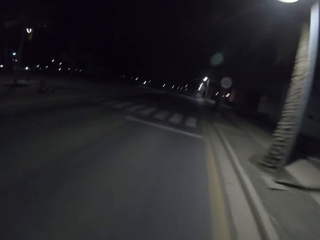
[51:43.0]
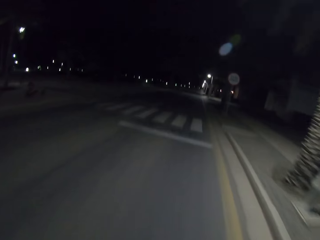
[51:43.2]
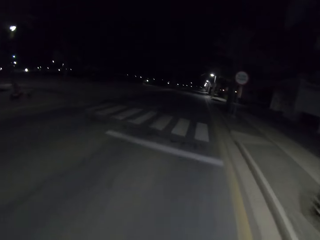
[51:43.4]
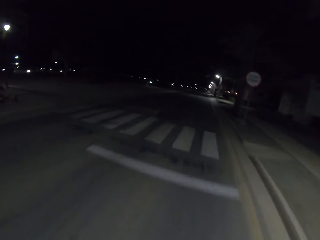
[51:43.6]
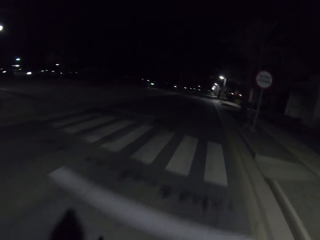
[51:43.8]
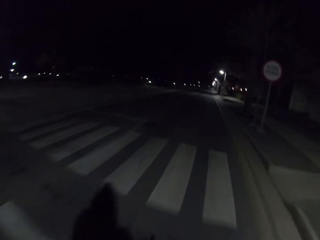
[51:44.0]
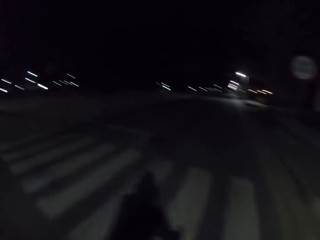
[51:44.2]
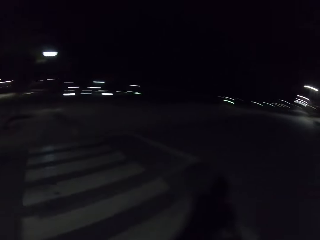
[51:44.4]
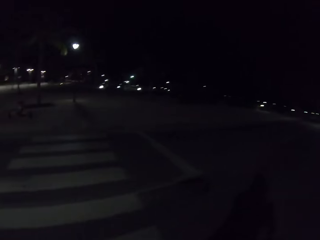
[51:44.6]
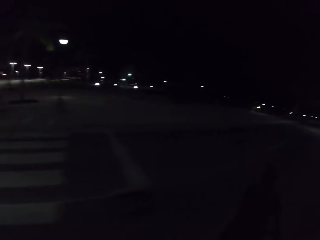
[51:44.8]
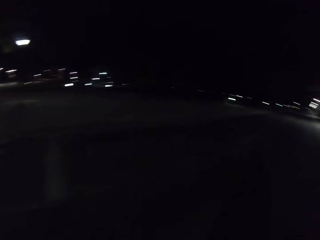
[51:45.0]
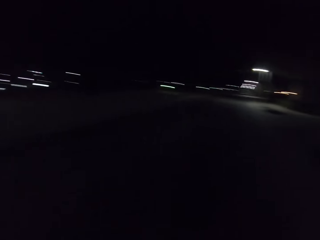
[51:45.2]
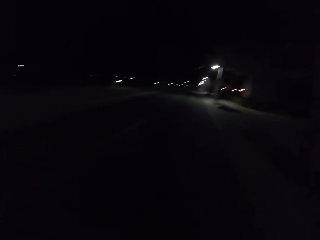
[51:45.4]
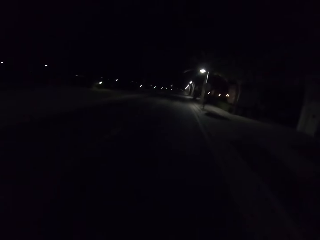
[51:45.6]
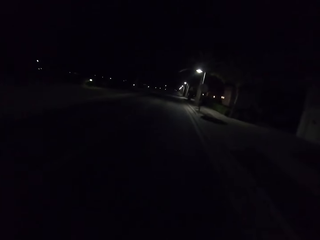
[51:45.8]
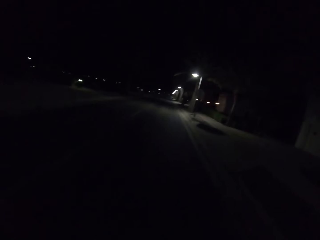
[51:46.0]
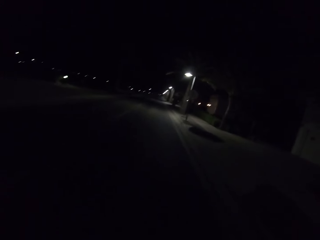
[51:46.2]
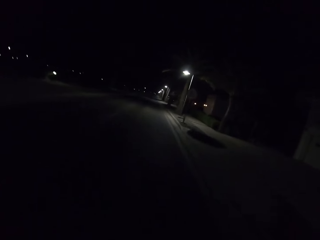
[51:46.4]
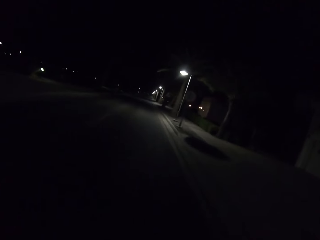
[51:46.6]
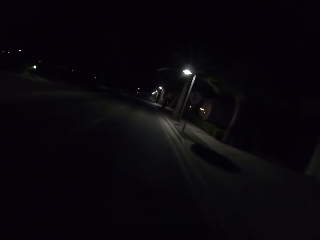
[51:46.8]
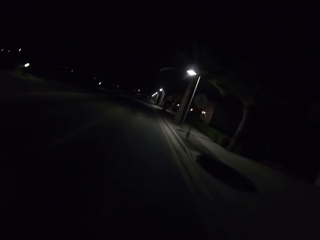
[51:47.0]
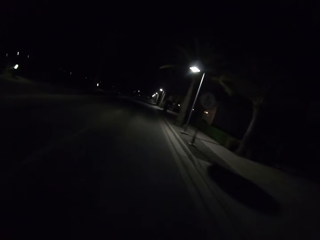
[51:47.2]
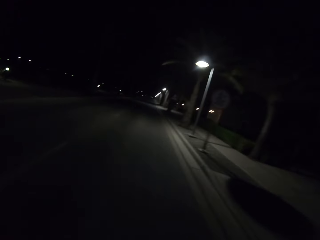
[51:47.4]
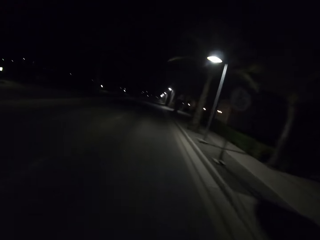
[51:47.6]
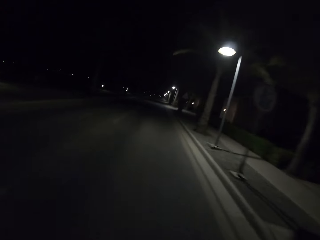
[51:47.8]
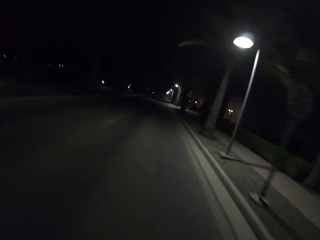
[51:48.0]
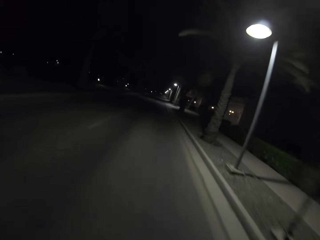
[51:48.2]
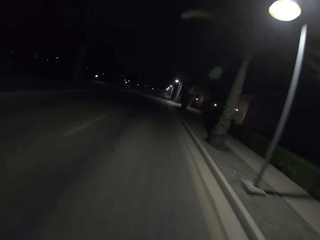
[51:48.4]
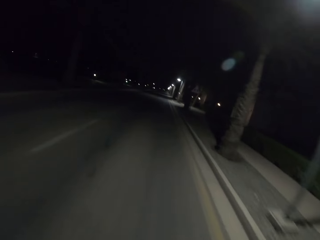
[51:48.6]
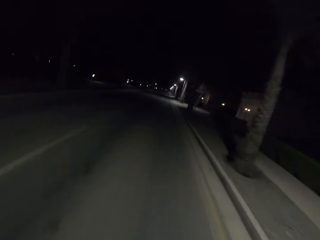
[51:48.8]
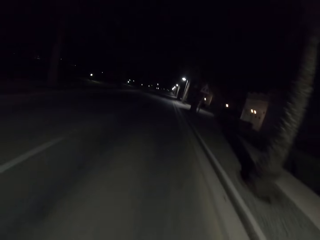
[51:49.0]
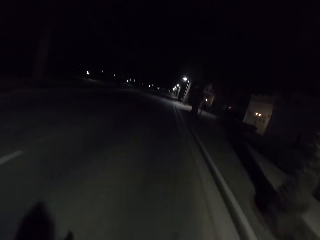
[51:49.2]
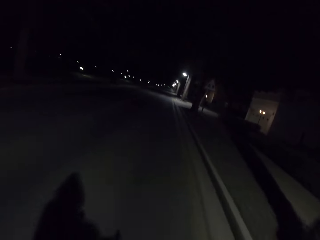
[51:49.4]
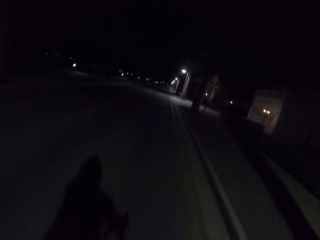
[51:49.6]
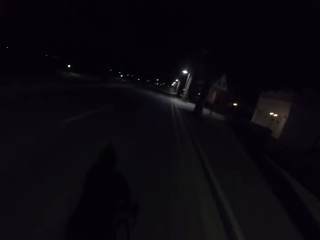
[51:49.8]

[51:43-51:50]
The camera wearer looks around.

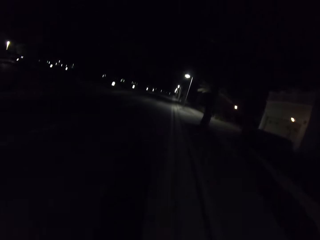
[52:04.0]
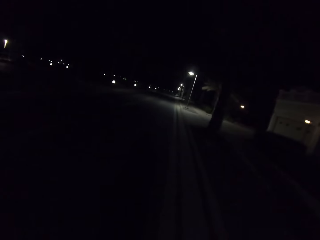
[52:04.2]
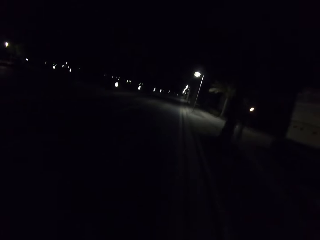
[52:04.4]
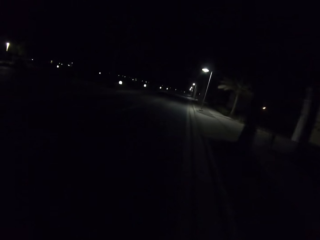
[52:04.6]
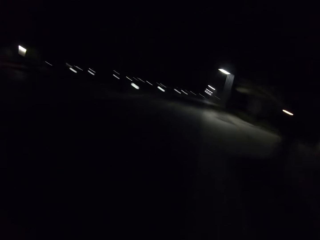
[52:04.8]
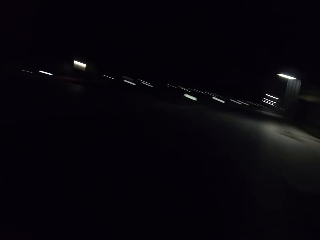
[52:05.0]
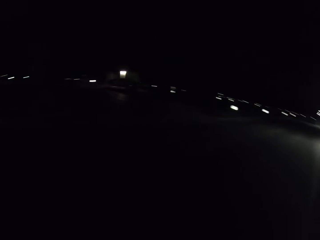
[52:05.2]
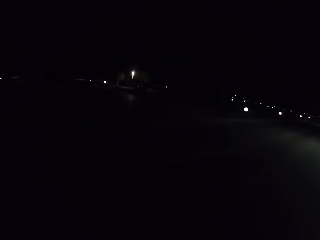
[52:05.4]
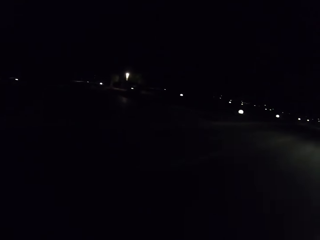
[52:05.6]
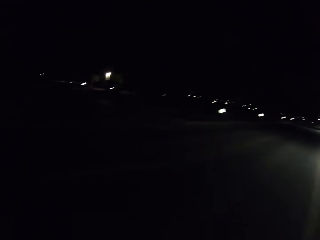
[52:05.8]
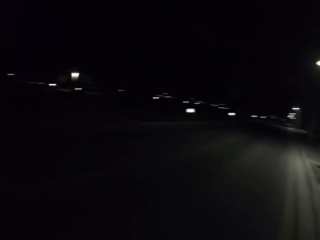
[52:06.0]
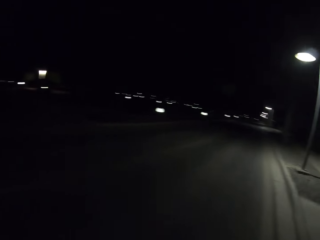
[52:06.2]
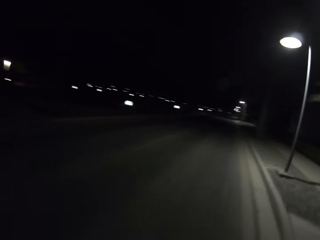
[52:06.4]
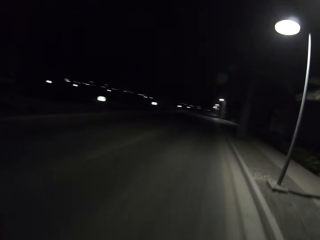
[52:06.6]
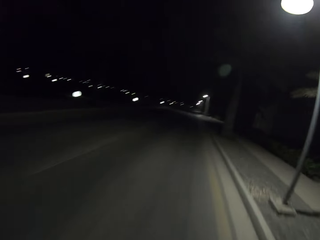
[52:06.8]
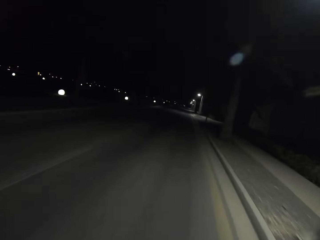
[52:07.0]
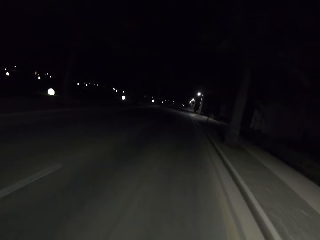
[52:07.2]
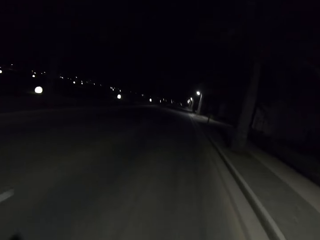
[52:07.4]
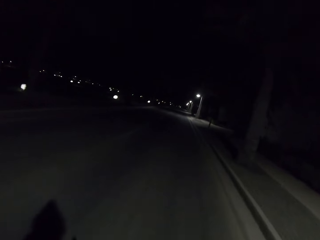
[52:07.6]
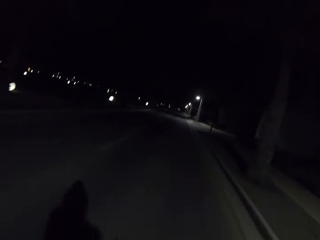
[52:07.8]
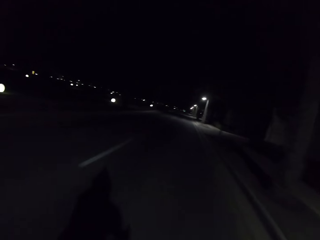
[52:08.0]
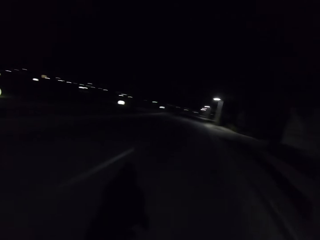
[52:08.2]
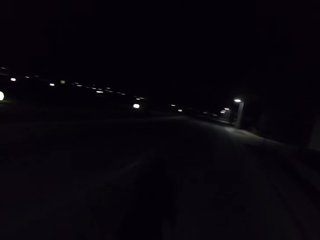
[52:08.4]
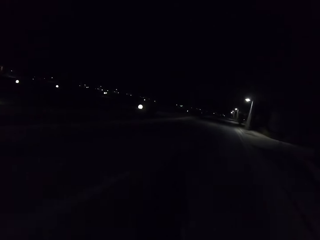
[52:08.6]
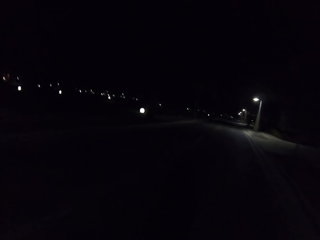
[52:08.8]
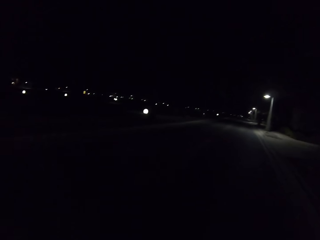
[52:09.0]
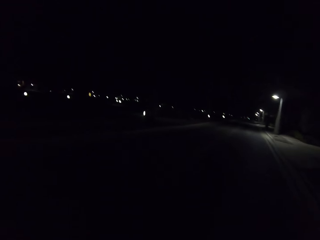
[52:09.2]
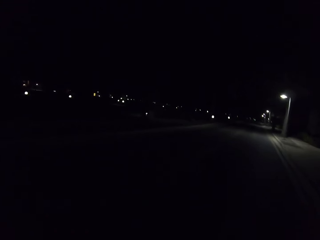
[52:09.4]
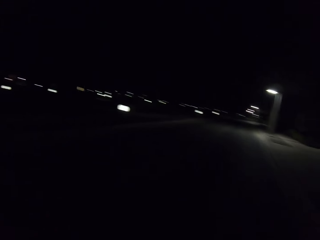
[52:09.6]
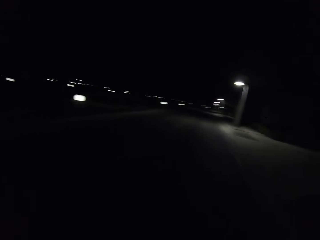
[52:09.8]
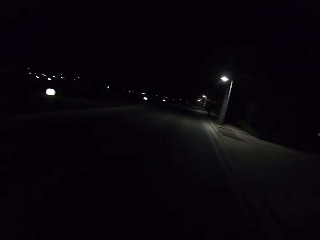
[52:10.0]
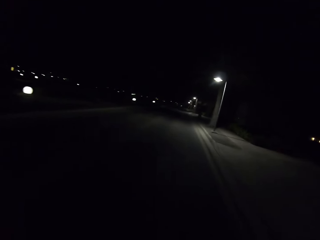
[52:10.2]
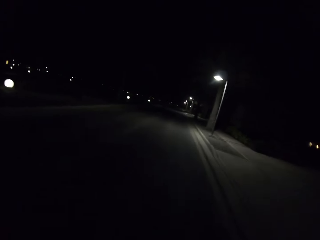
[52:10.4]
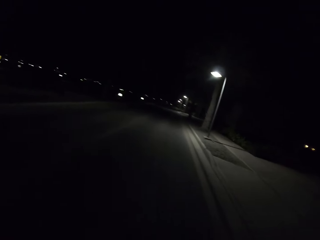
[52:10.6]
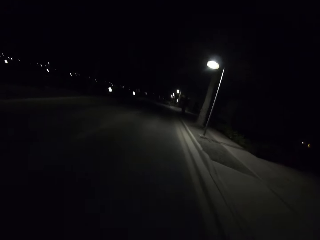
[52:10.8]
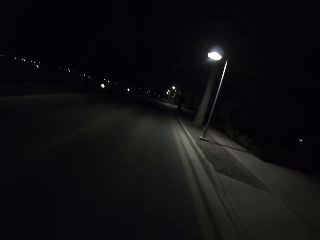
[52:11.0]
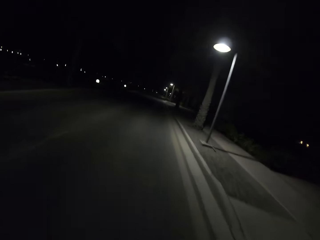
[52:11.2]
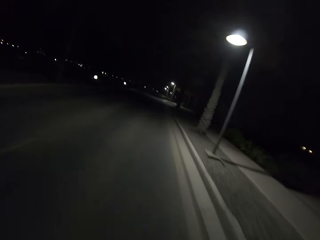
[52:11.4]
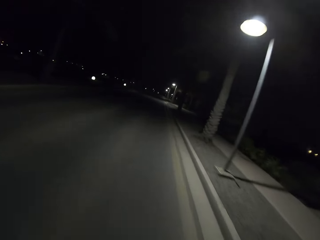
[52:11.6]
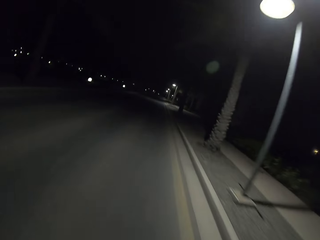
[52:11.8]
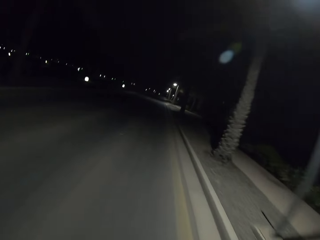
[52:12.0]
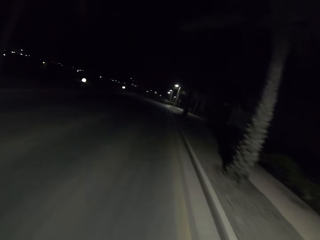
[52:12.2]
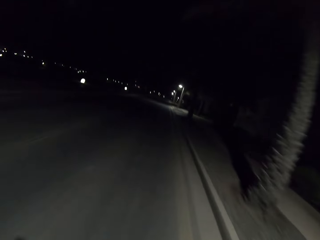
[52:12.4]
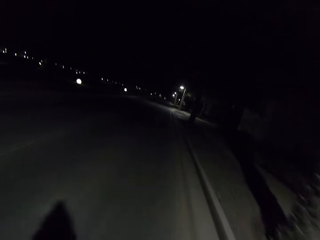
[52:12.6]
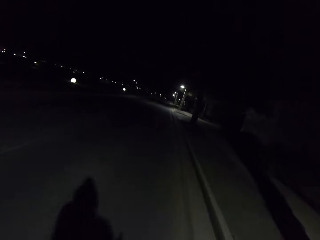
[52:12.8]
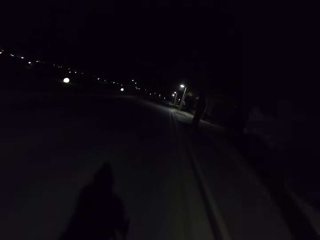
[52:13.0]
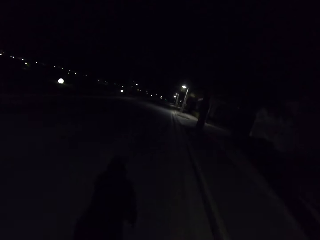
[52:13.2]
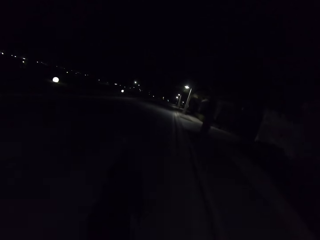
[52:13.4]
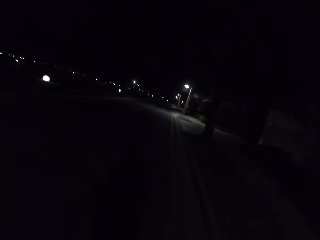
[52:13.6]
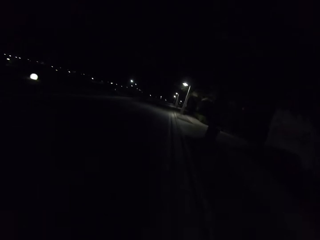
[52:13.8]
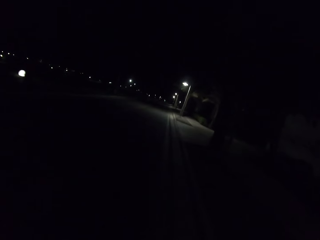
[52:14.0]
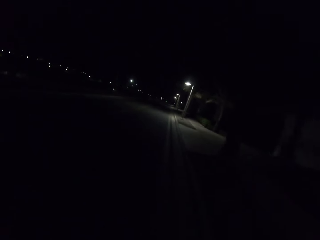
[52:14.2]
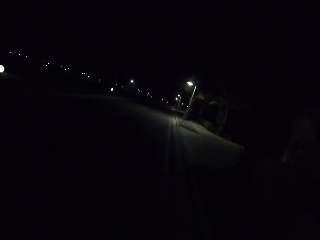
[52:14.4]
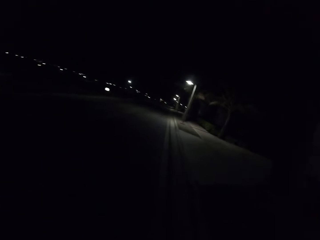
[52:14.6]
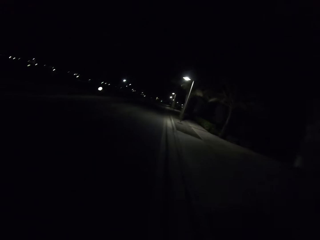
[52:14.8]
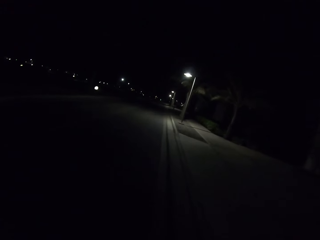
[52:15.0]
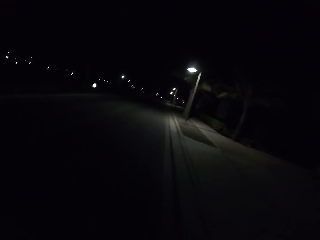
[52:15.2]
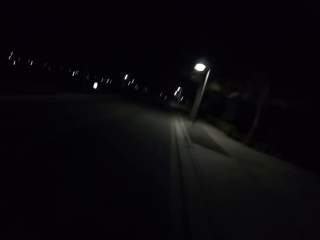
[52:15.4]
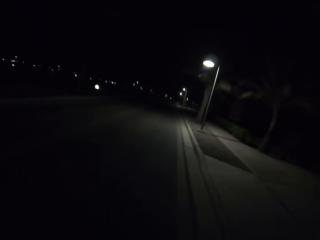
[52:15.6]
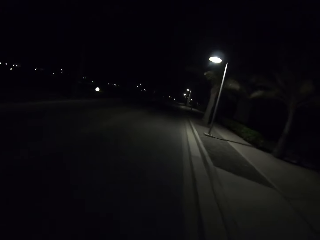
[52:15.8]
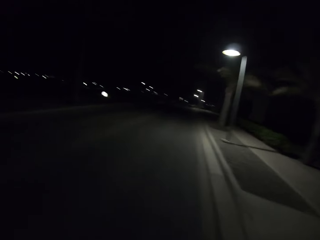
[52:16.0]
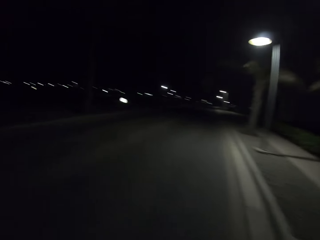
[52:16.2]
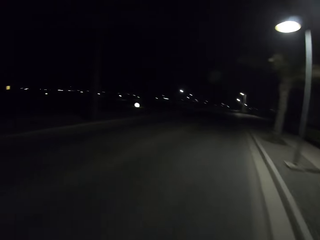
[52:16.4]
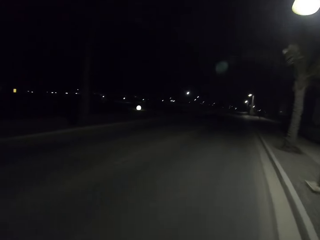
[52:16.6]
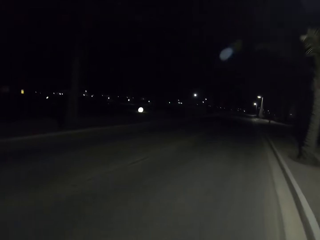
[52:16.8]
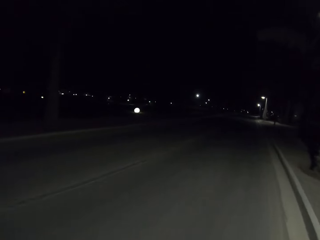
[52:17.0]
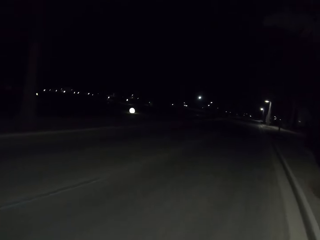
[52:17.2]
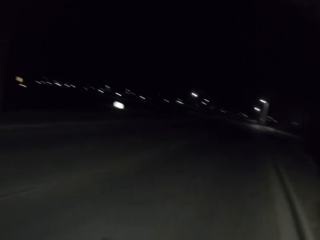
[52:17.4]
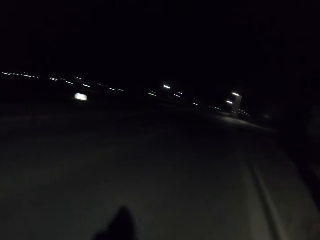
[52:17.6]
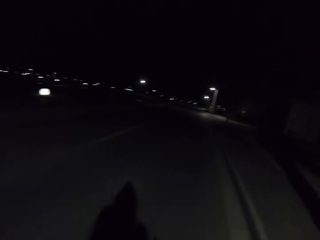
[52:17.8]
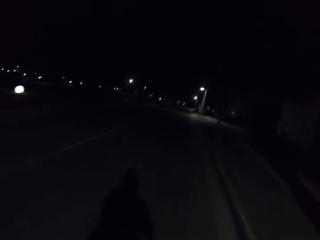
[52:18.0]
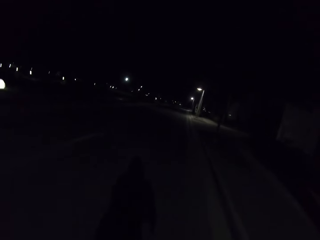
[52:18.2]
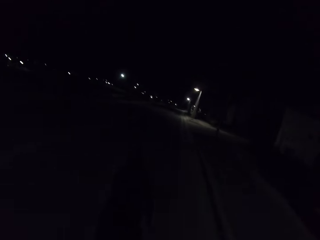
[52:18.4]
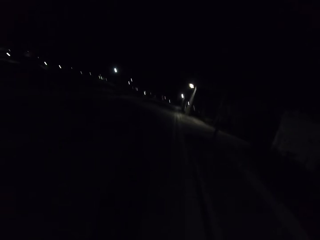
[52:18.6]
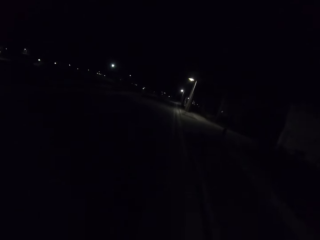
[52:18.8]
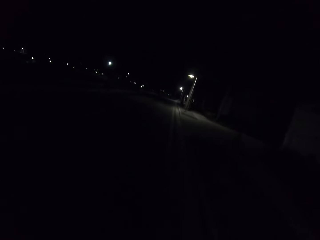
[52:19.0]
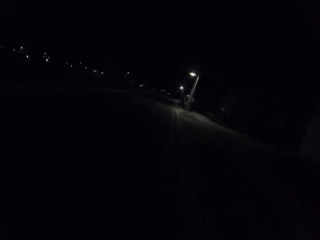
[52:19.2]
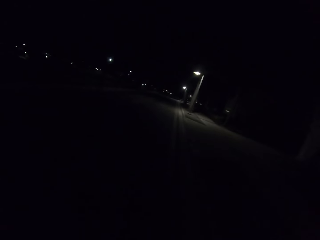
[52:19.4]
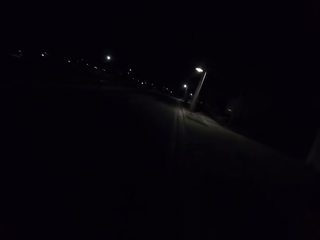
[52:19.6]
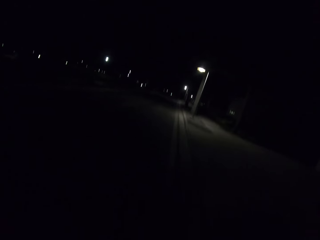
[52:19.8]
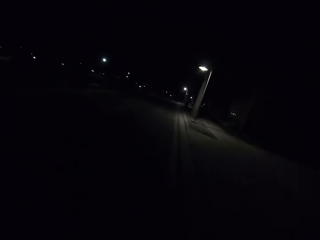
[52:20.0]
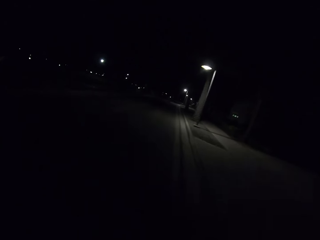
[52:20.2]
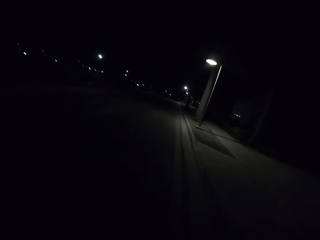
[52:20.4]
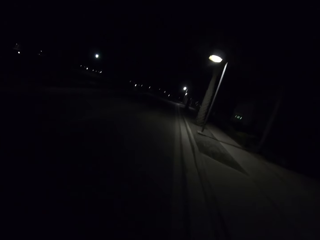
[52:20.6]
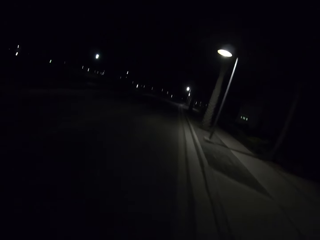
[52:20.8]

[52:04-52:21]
The camera wearer looks around.
